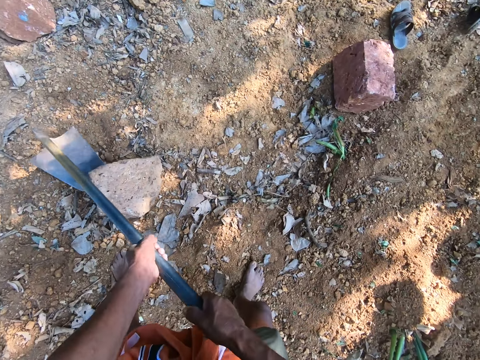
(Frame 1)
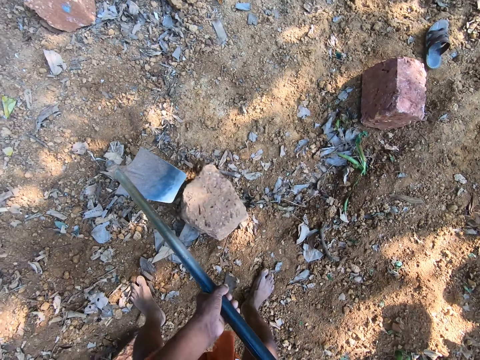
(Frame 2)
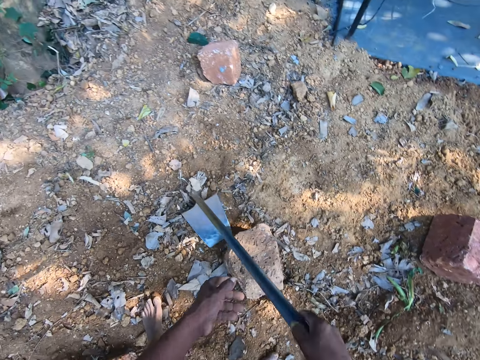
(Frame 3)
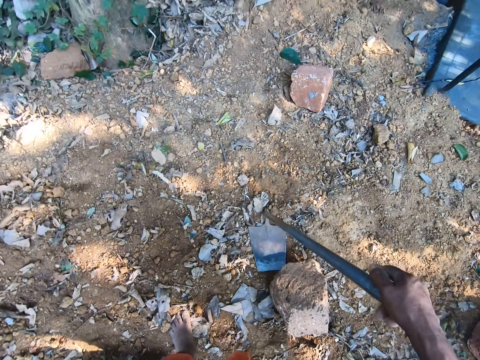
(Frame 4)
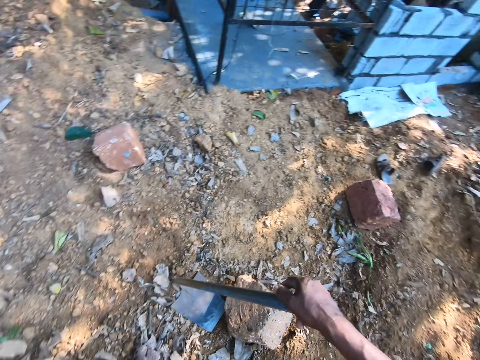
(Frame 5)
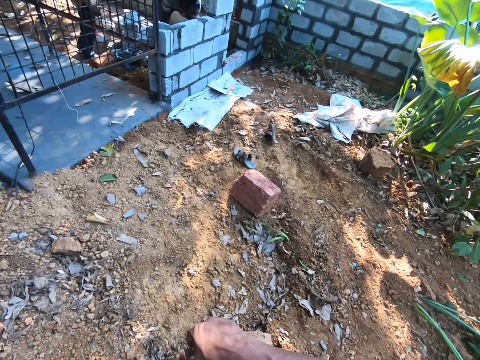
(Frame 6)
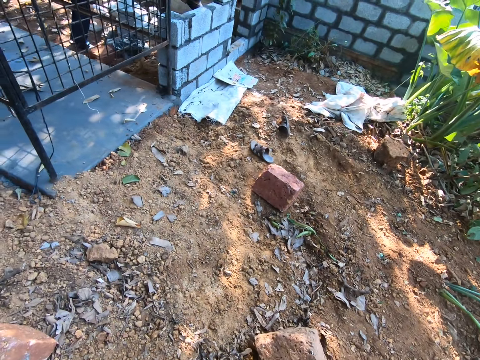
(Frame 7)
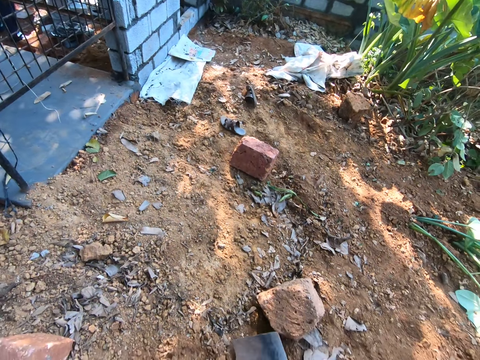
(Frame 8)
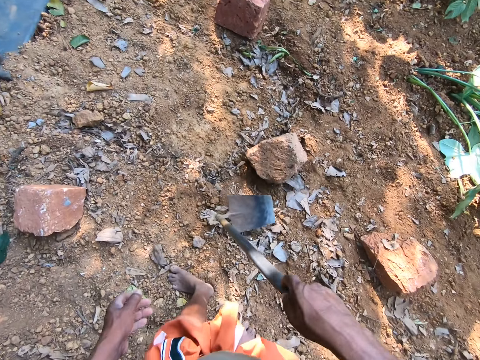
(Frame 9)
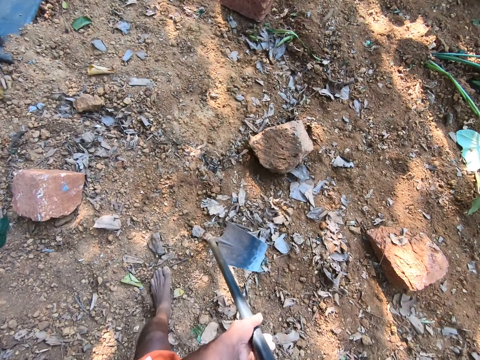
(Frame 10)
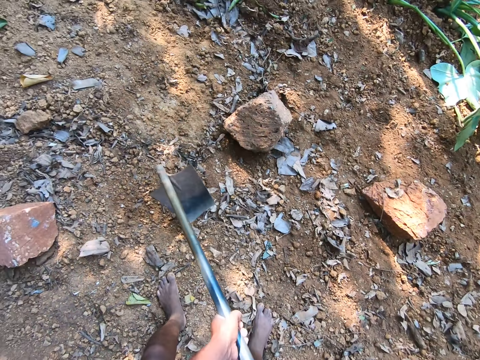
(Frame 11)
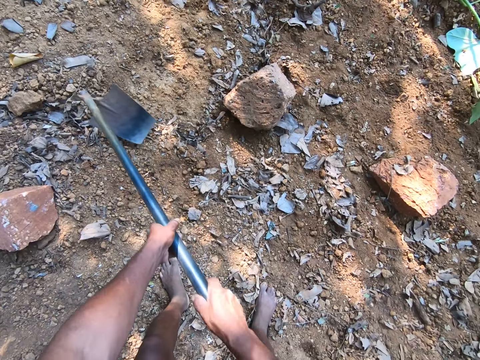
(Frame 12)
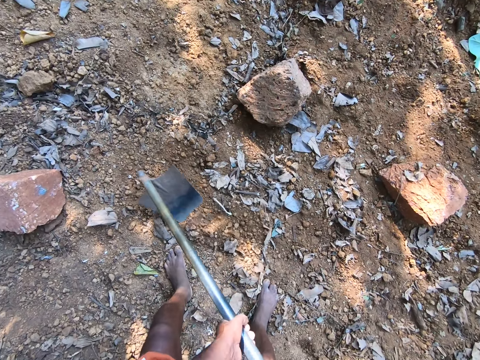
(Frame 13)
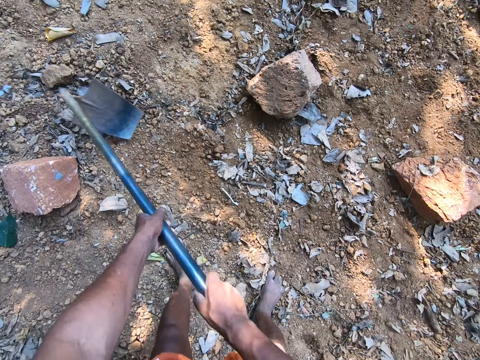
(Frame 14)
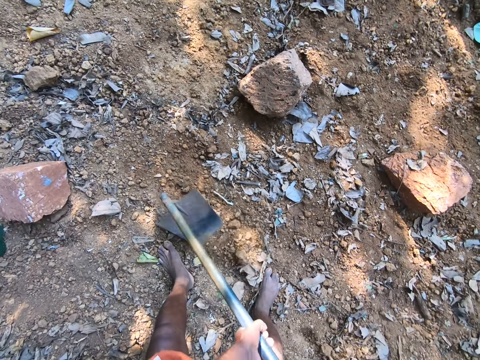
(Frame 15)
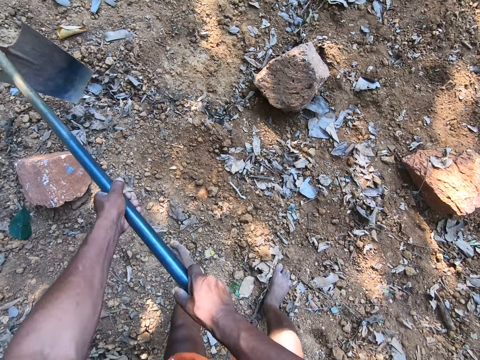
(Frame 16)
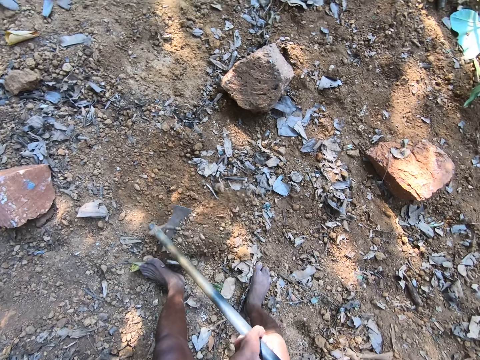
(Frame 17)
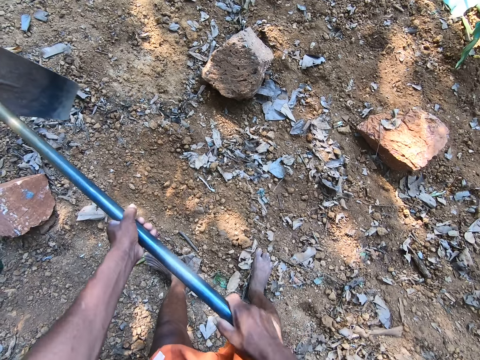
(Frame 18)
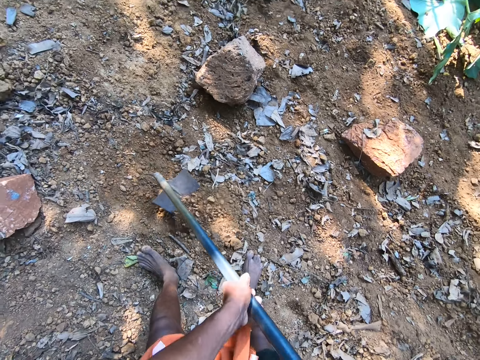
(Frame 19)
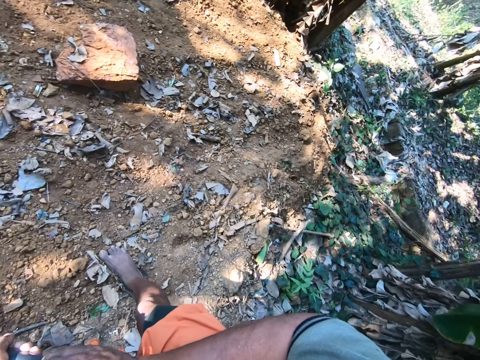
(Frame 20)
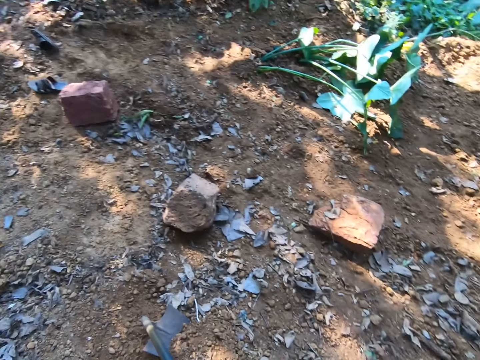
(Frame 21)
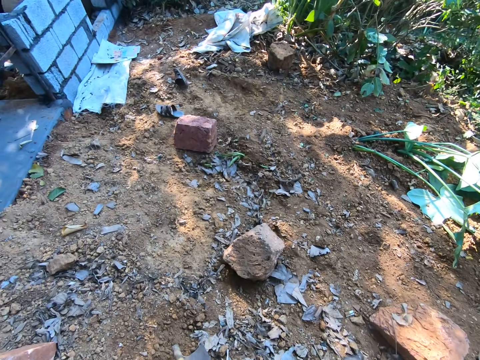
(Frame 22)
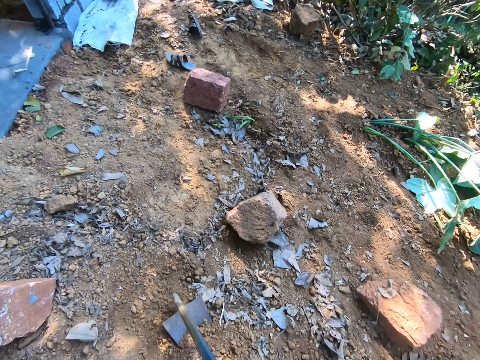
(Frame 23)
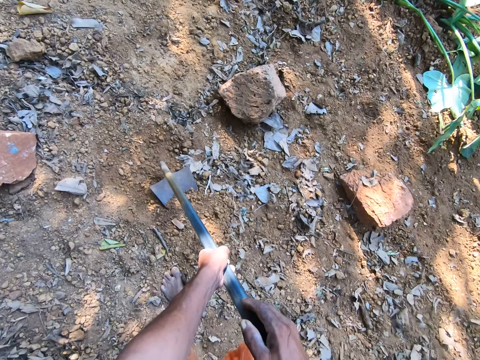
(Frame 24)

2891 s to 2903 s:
The camera wearer drops the hoe in the ground with his right hand. He digs the ground with the hoe in both hands.

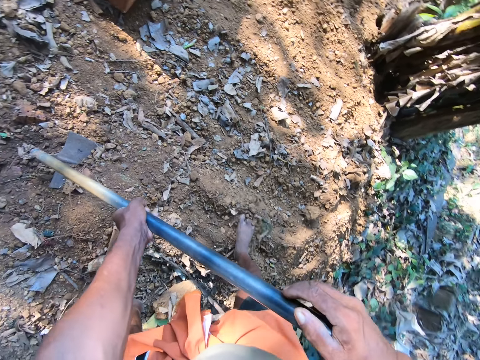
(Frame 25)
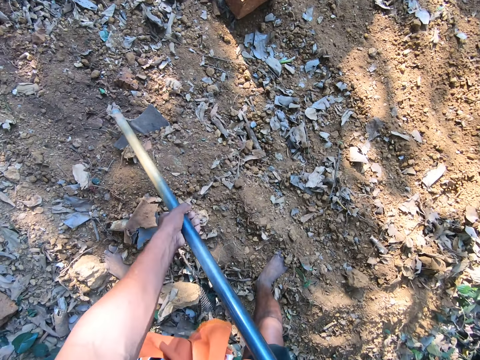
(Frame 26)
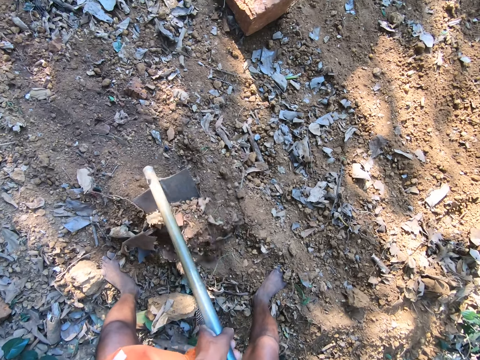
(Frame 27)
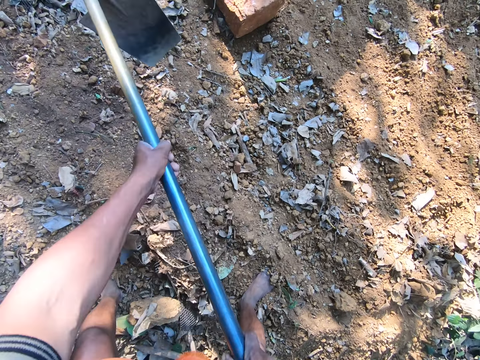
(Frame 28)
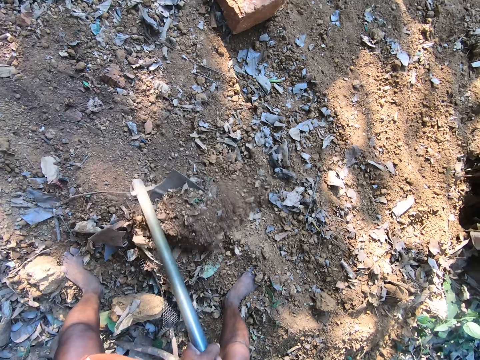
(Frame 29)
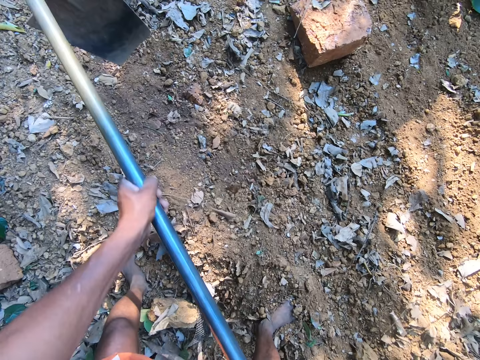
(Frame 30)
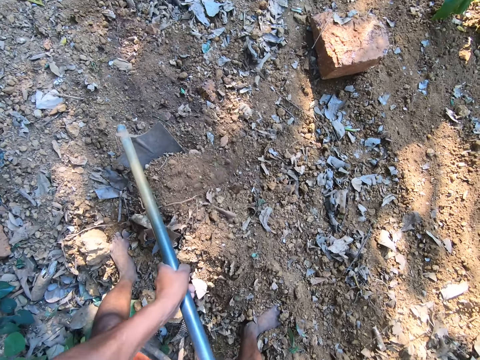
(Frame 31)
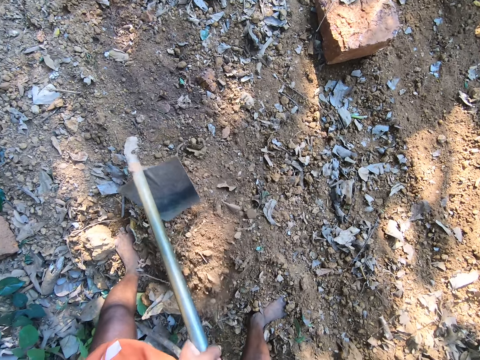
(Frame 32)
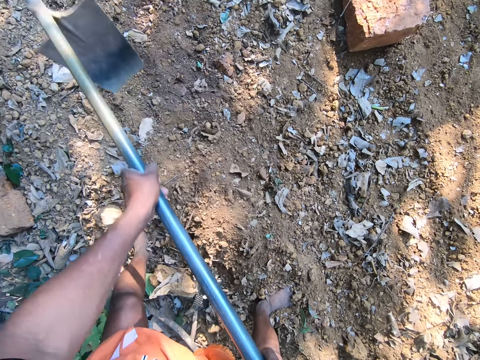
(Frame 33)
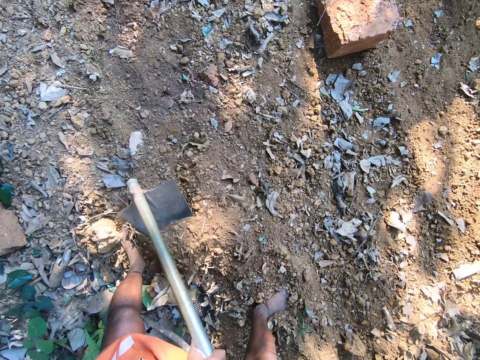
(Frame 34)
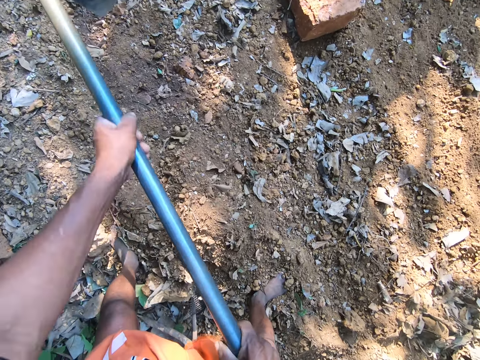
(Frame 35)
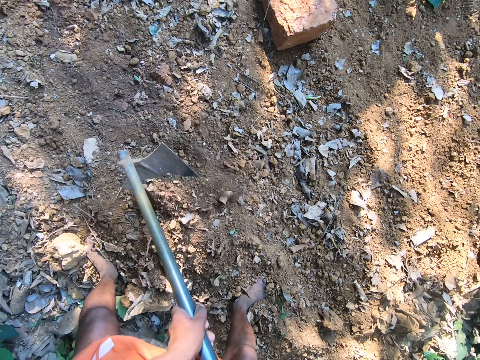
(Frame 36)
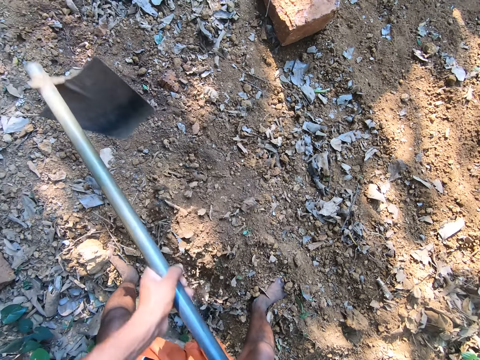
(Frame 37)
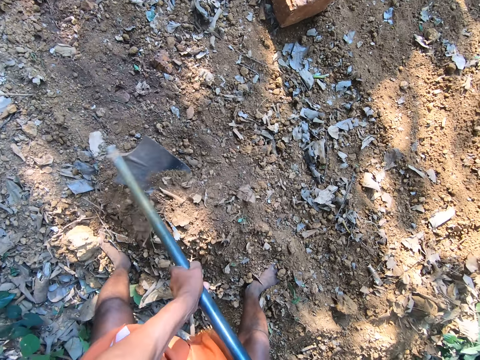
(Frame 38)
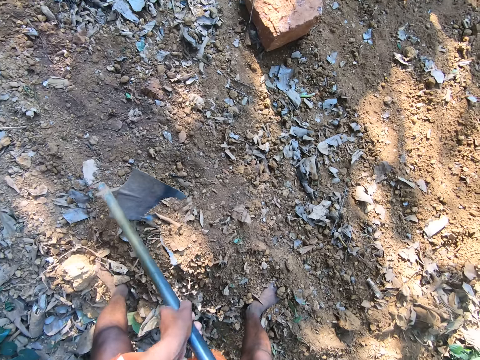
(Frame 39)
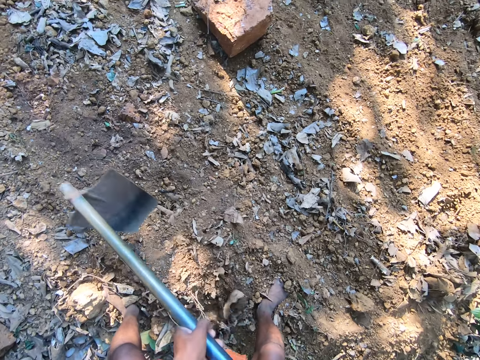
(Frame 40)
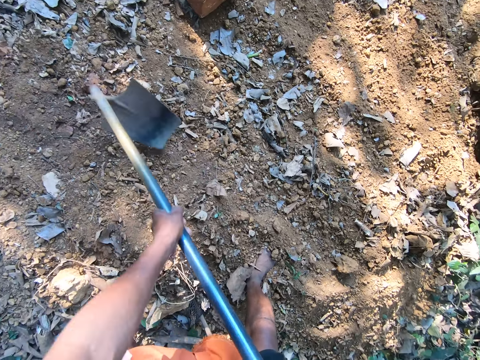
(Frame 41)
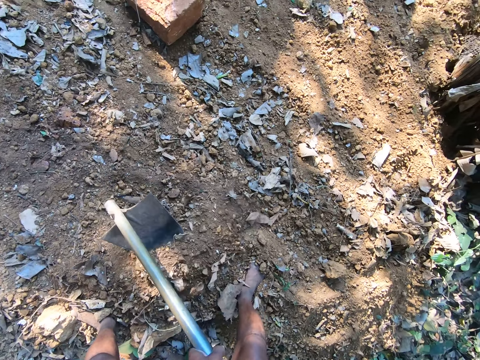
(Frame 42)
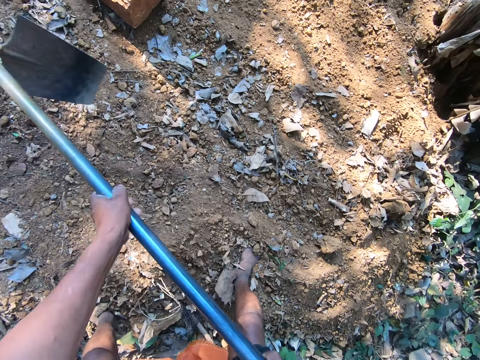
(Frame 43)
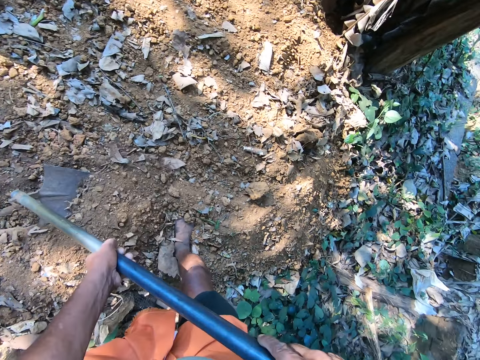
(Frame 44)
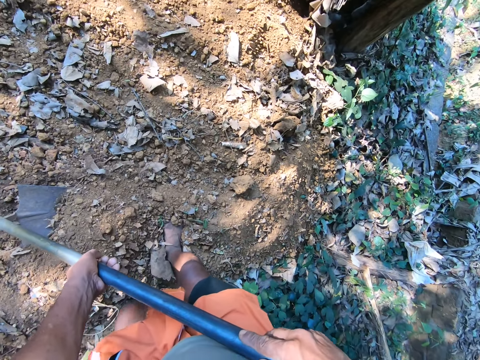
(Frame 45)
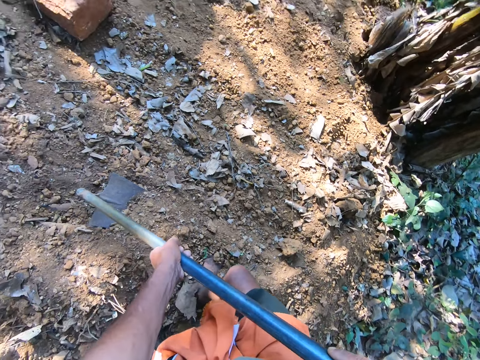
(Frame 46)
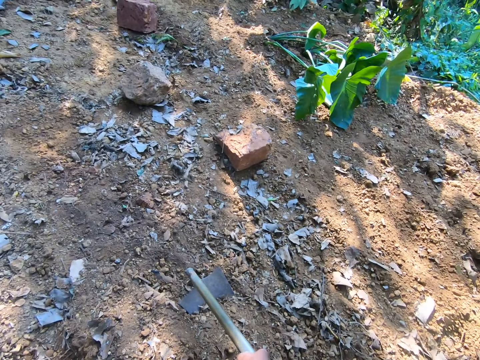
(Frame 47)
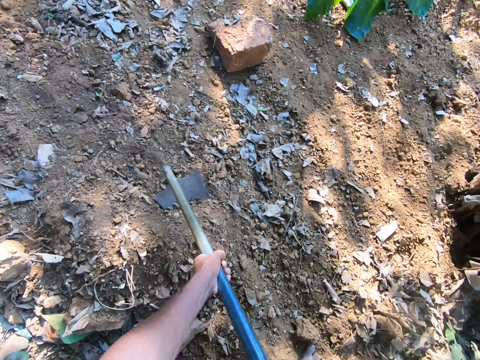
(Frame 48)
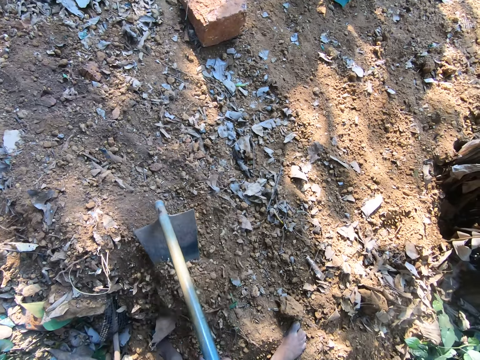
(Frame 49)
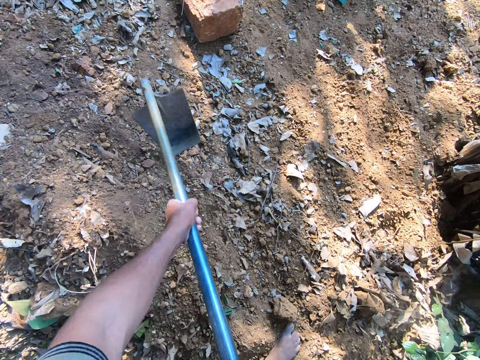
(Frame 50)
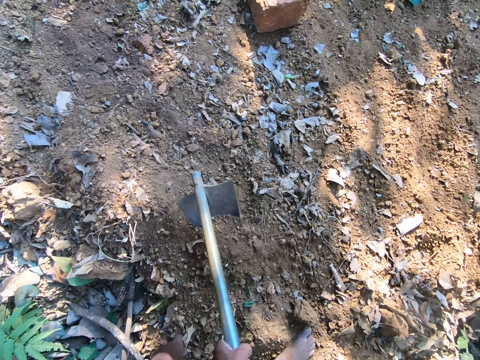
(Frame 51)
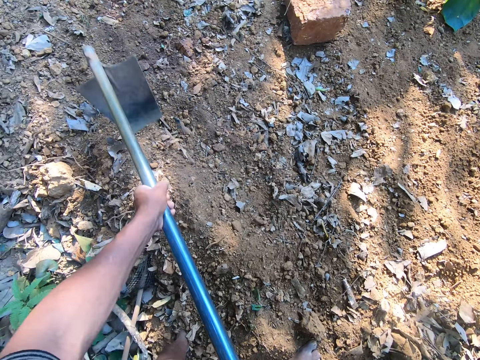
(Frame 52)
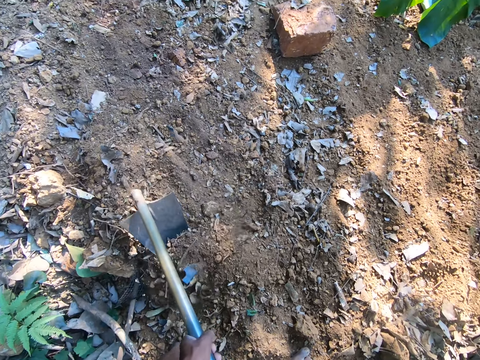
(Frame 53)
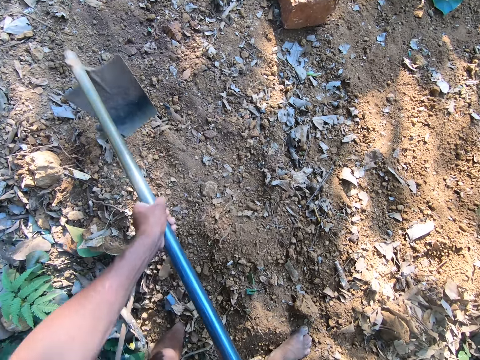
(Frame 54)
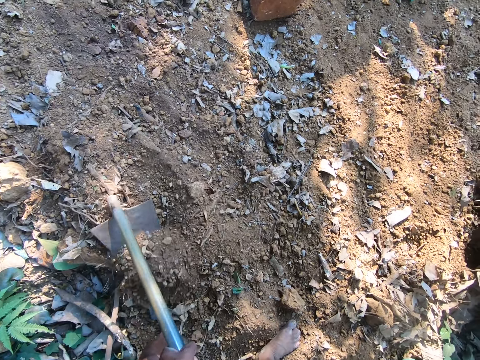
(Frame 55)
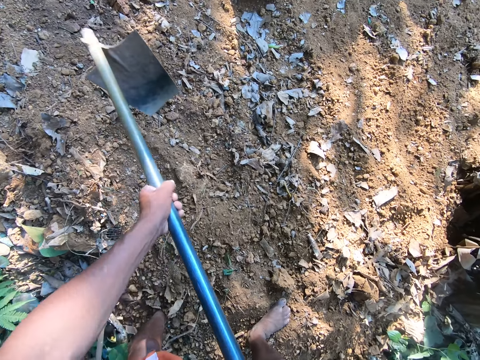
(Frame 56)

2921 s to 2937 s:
The camera wearer digs the ground with the hoe in both hands. They dig the ground with the hoe in both hands again.
